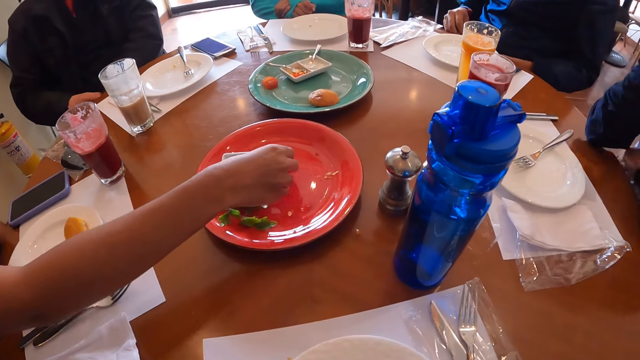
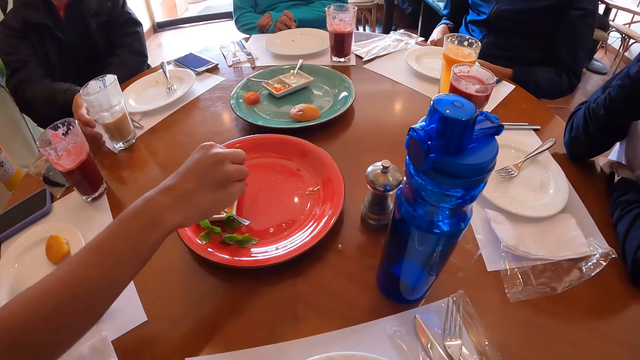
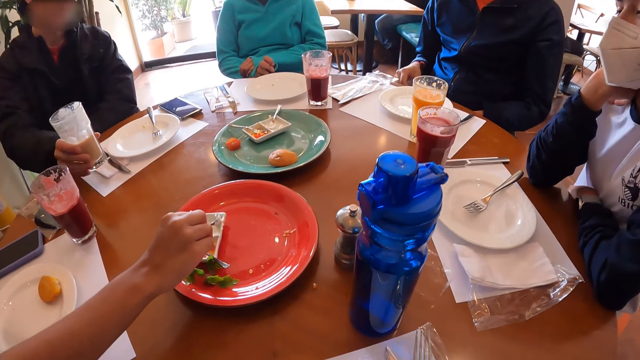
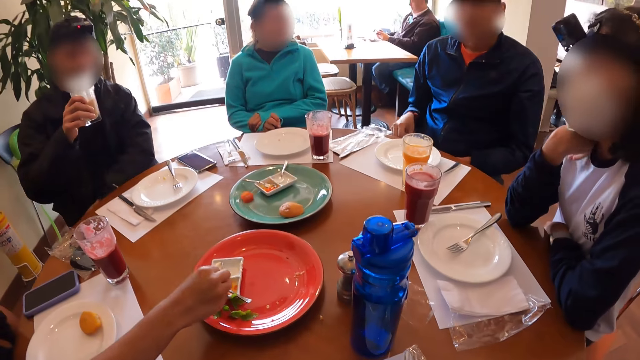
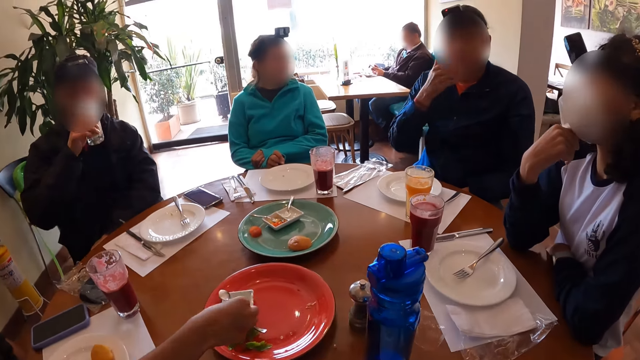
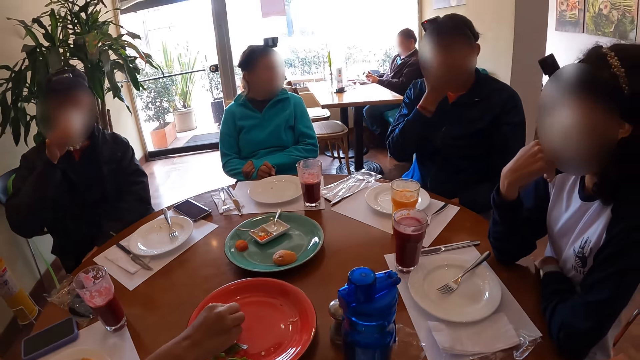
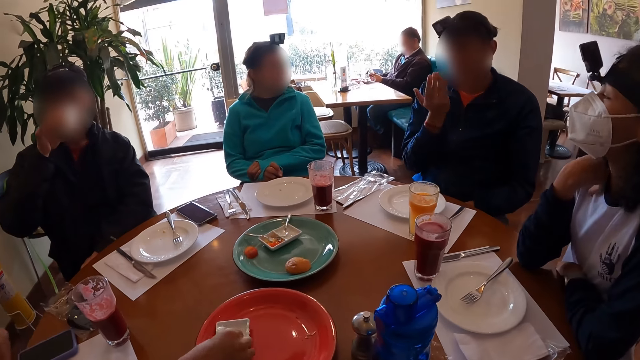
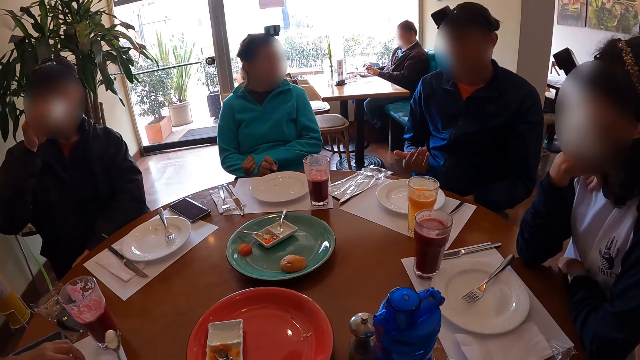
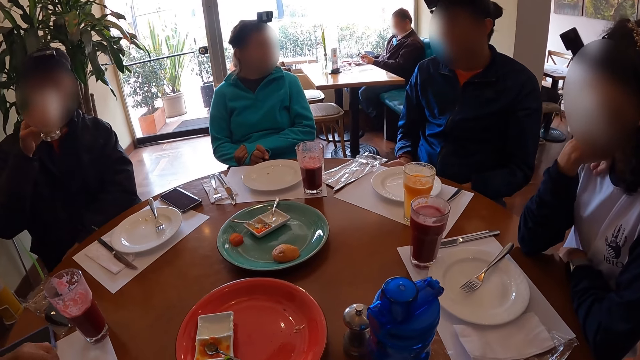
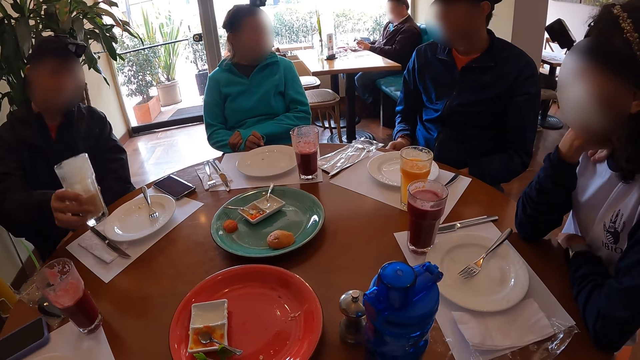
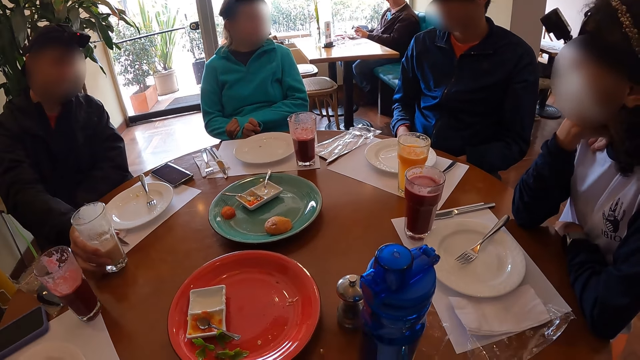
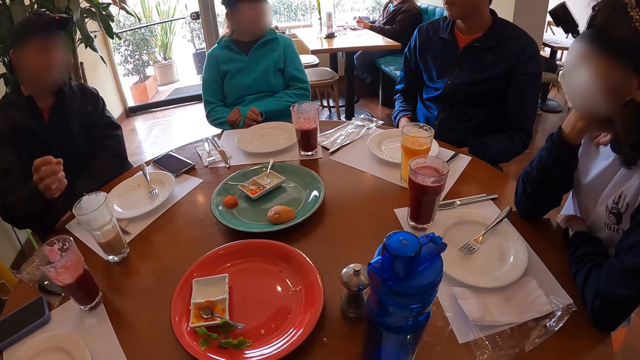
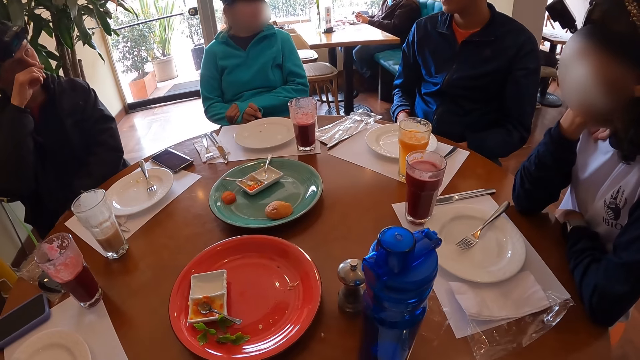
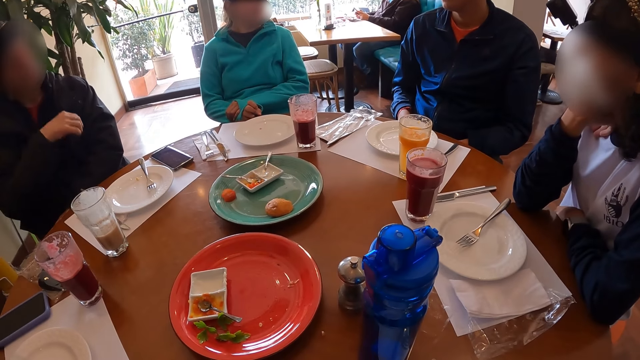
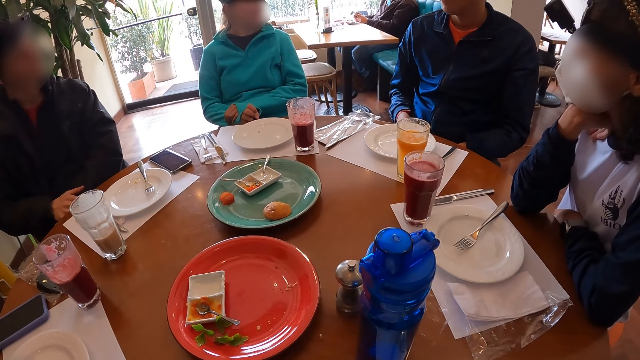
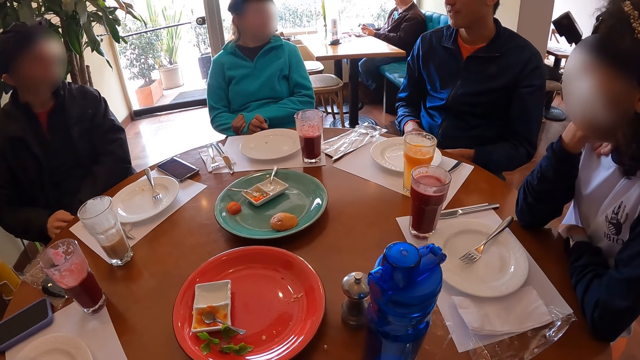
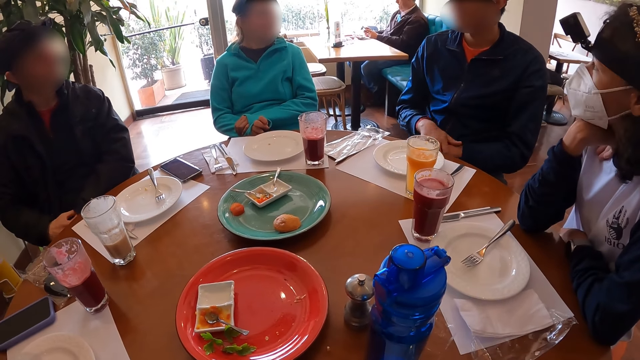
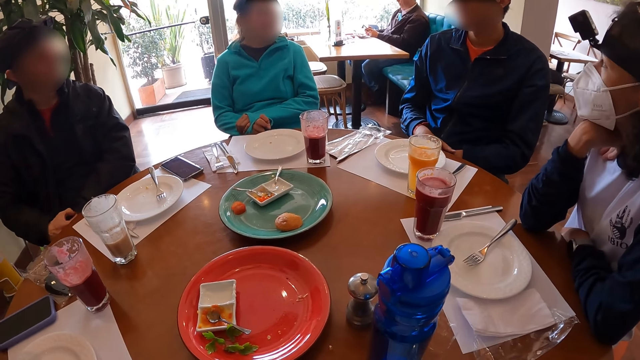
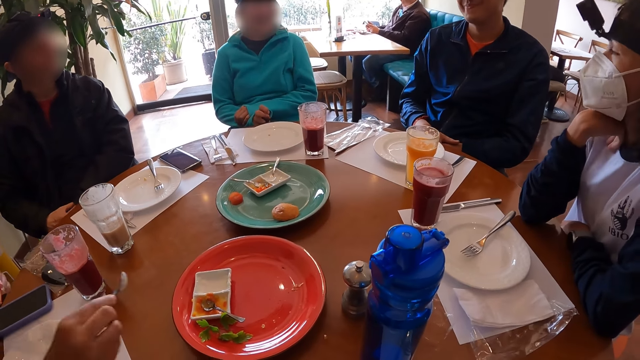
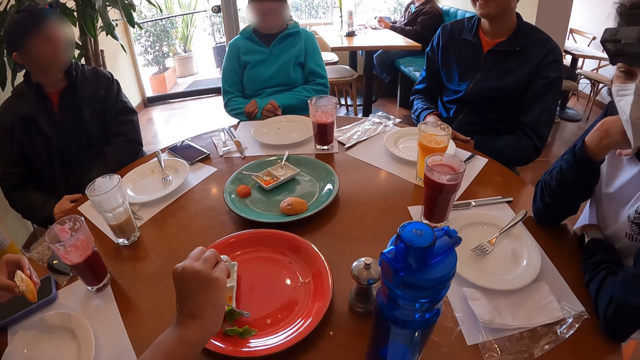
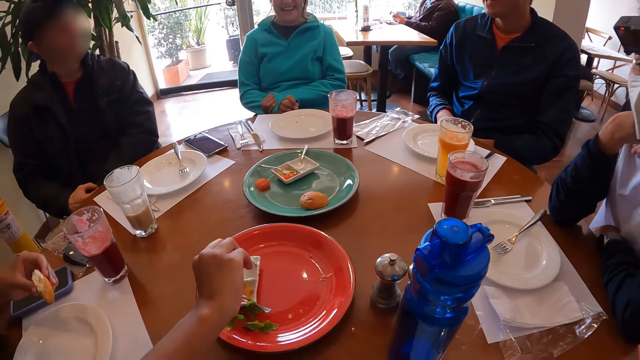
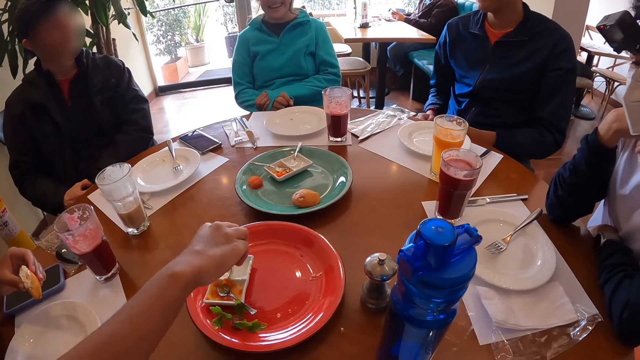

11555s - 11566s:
A woman places her right hand on the table on her face. A man picks up the glass of juice from the table mat on the table with his right hand. The man drinks juice from the glass of juice in his right hand. Another man touches his face. The first man drops the glass of juice on the table with his right hand and rubs his nose with his right hand. The other man puts his hands together.

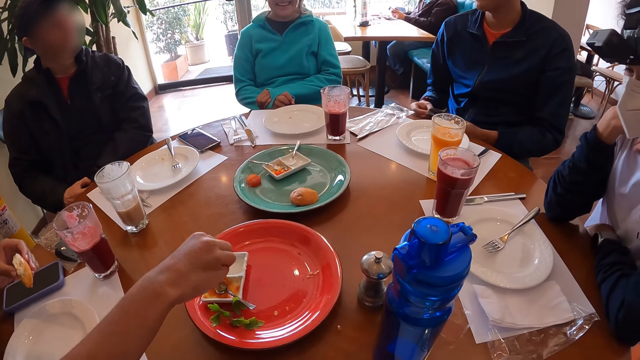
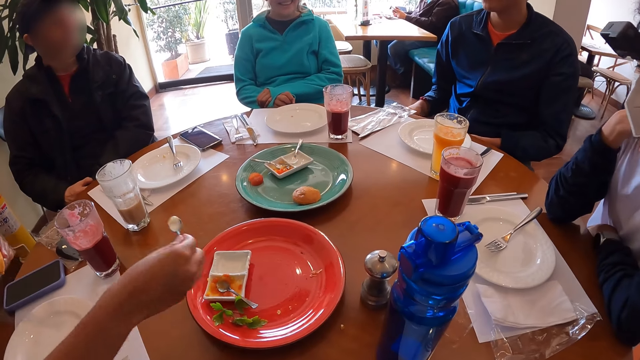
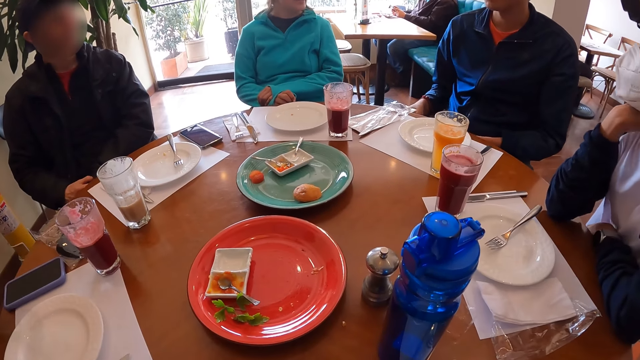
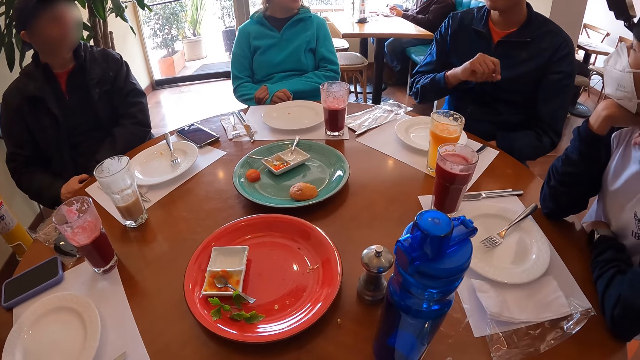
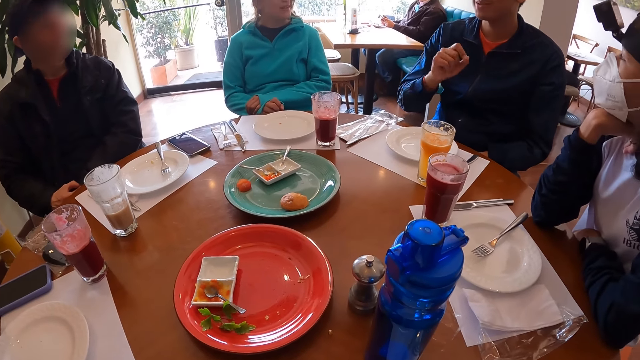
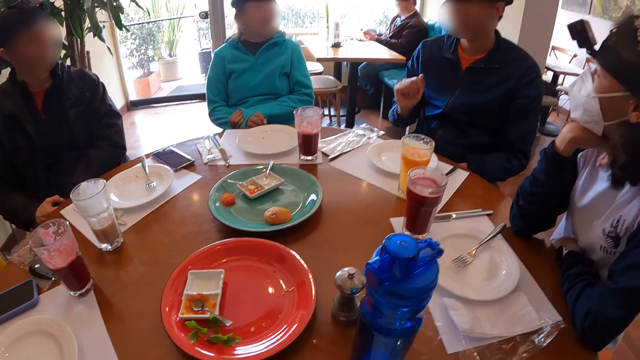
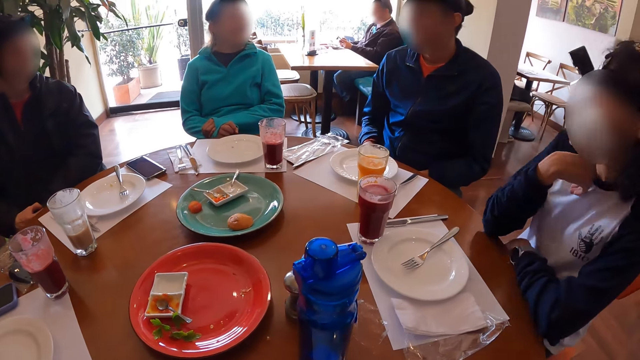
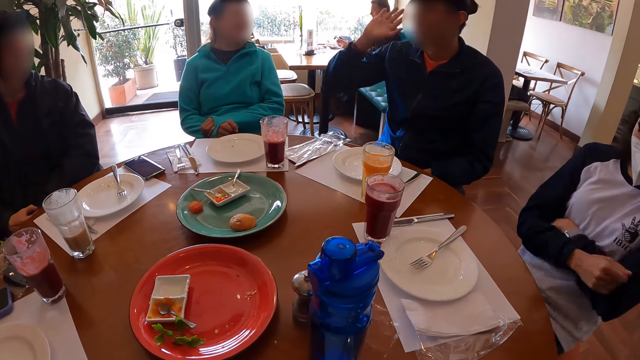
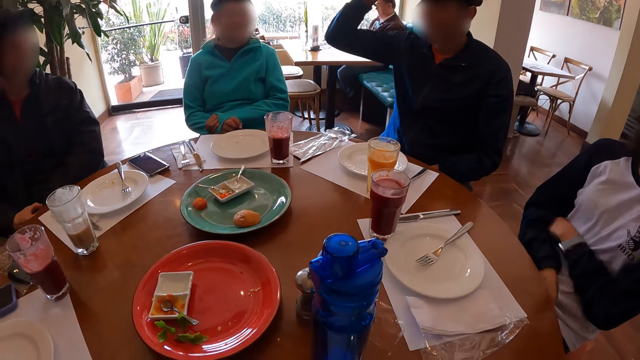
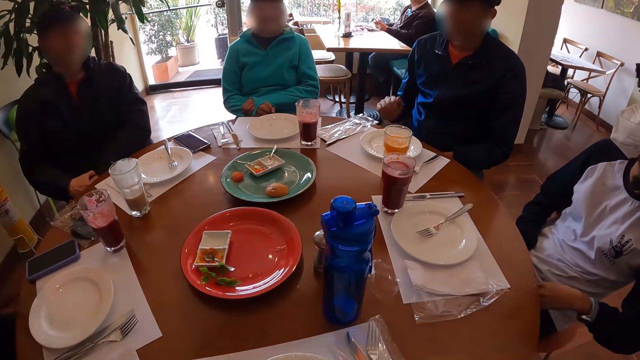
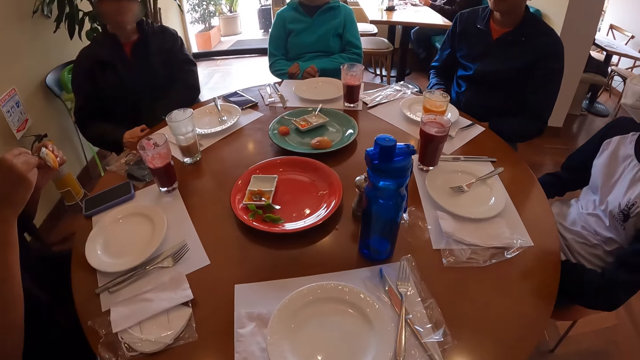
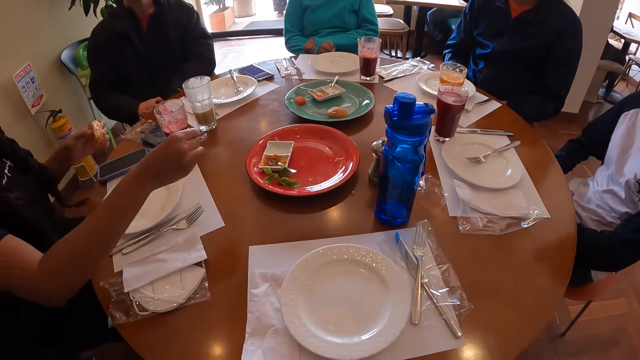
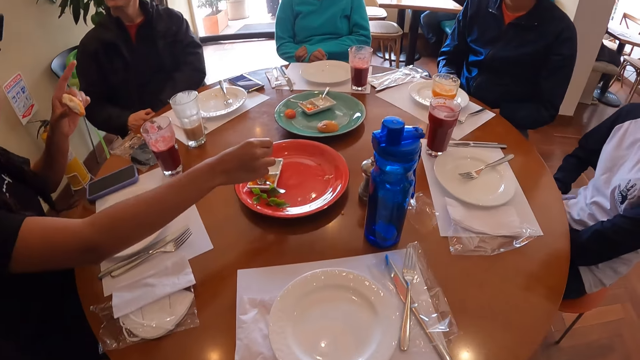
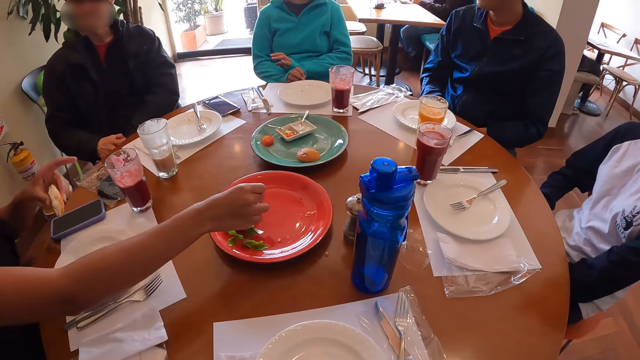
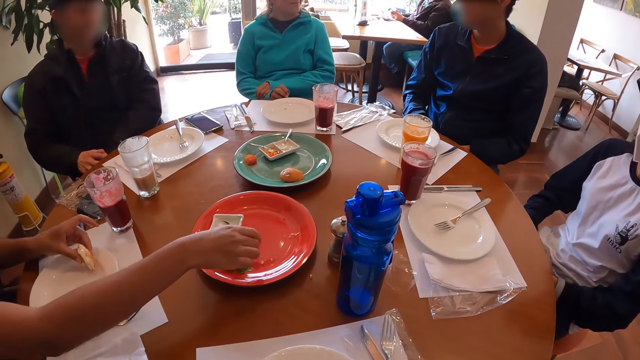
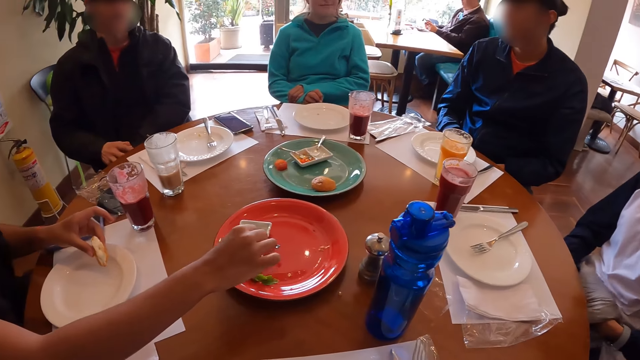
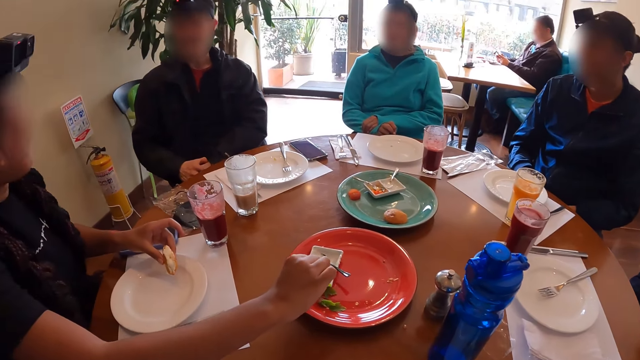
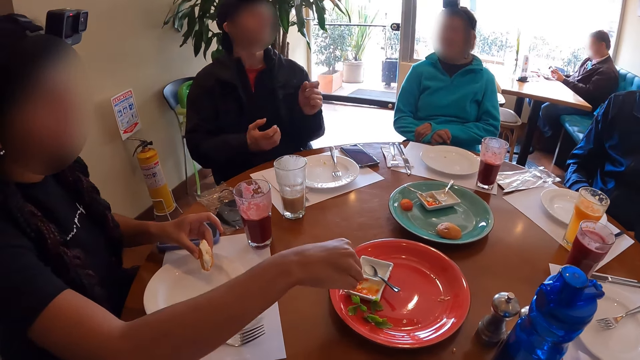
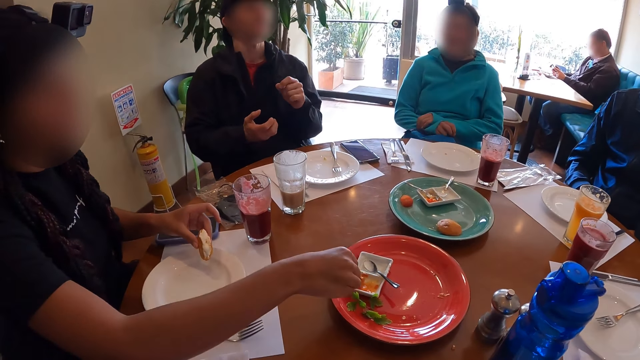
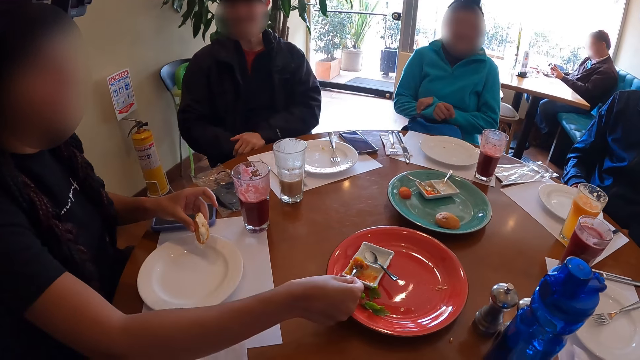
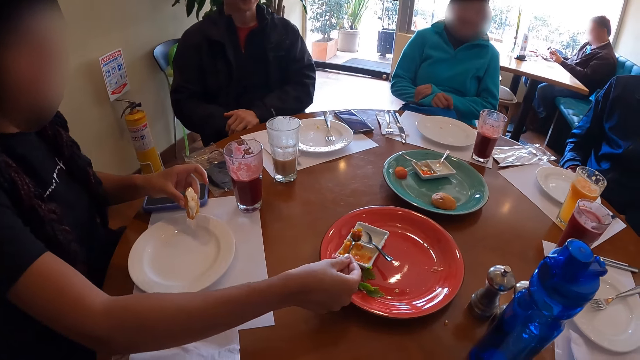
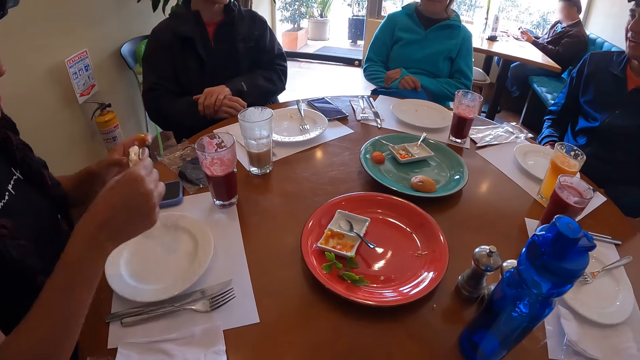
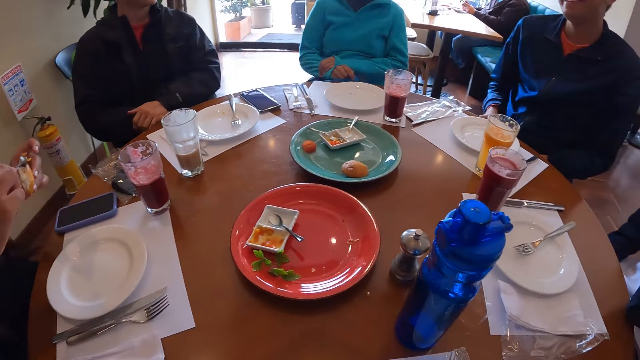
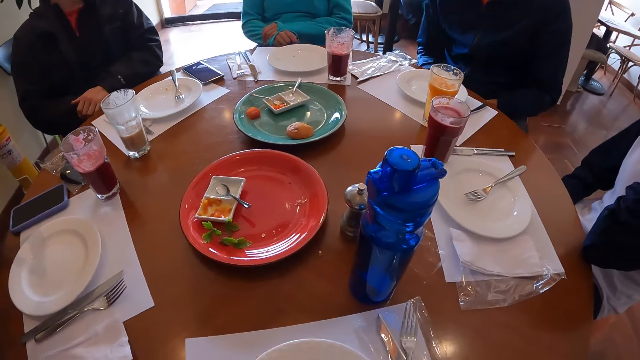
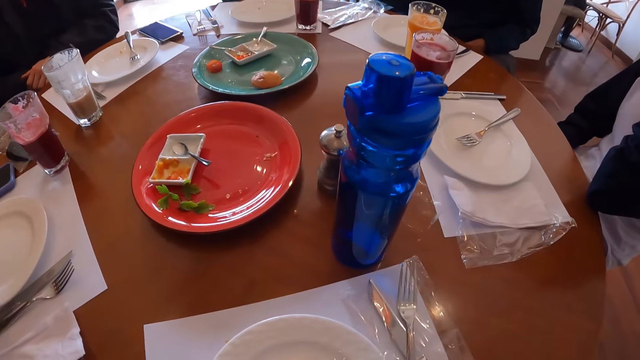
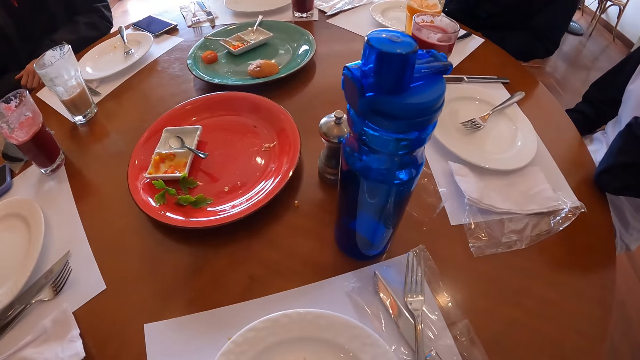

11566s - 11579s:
A man moves his hand. A woman removes her right hand on the table from her face. The woman removes her right hand from the table. The woman pulls the bag and the phone on her lap with her hands. Another woman puts her hand on the other hand and moves around. The first woman places her left hand on the table. The man moves around.
